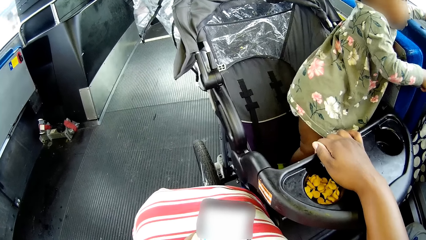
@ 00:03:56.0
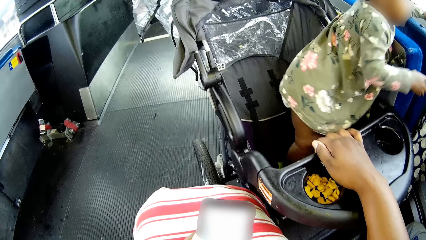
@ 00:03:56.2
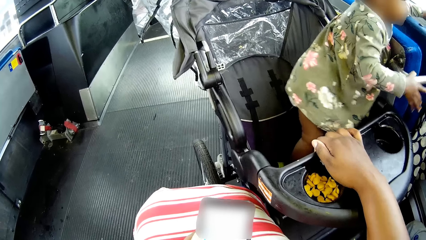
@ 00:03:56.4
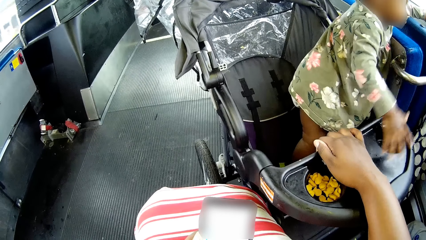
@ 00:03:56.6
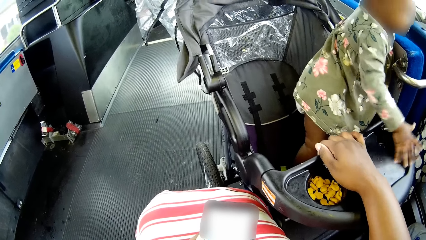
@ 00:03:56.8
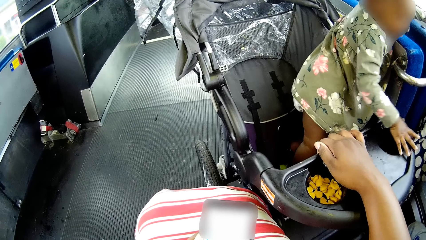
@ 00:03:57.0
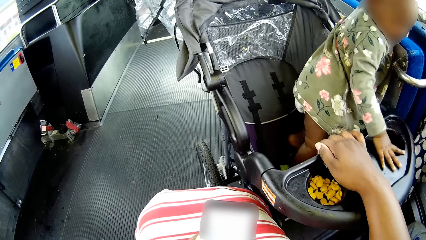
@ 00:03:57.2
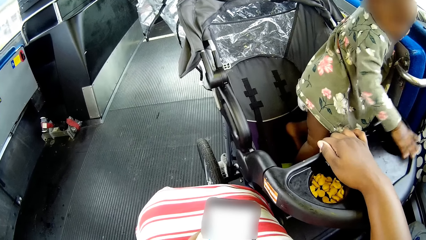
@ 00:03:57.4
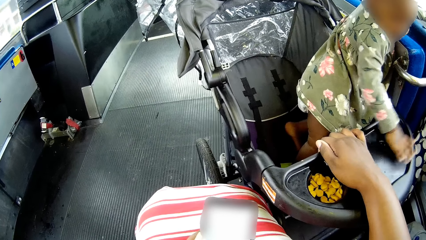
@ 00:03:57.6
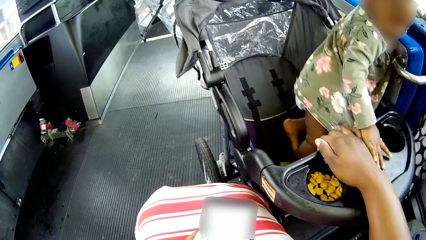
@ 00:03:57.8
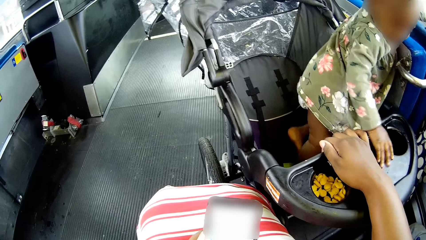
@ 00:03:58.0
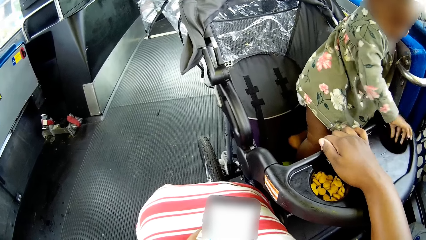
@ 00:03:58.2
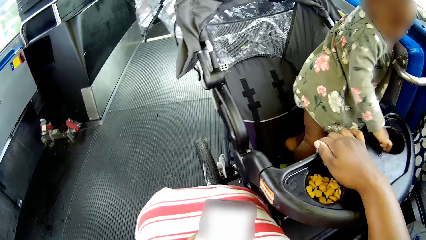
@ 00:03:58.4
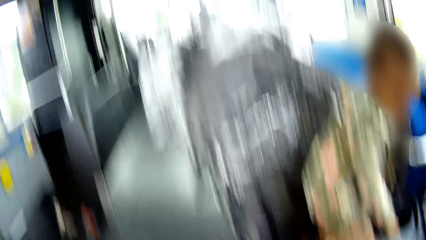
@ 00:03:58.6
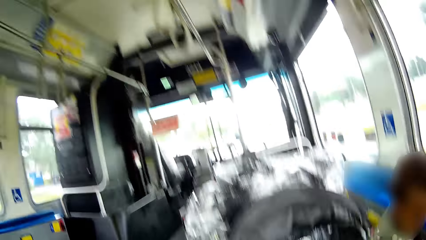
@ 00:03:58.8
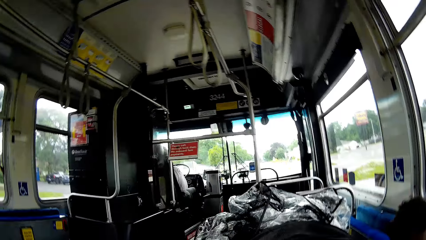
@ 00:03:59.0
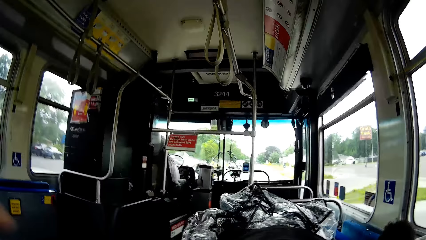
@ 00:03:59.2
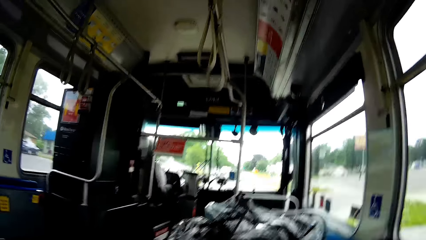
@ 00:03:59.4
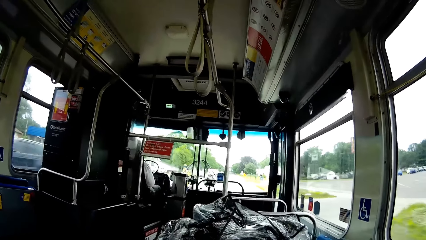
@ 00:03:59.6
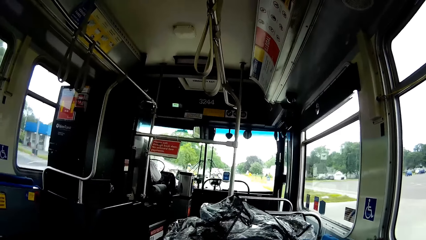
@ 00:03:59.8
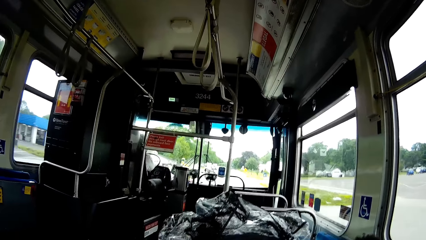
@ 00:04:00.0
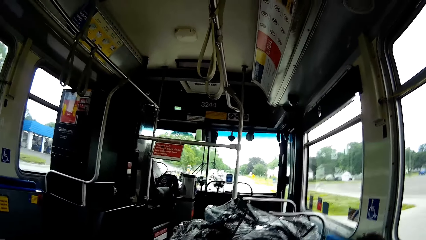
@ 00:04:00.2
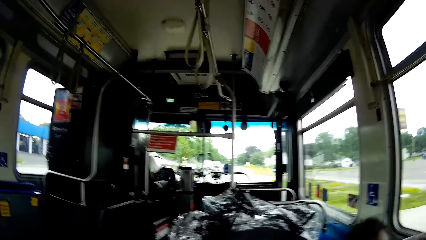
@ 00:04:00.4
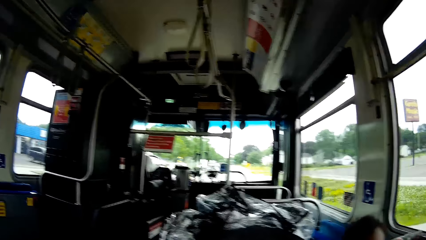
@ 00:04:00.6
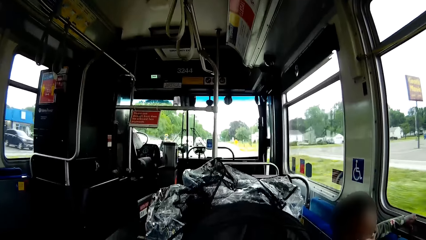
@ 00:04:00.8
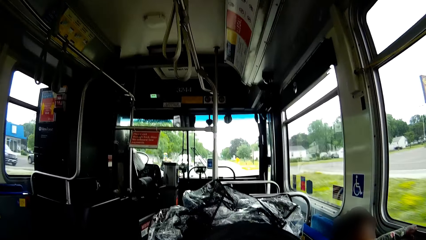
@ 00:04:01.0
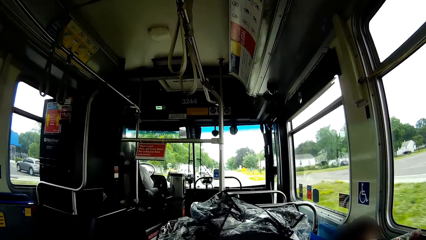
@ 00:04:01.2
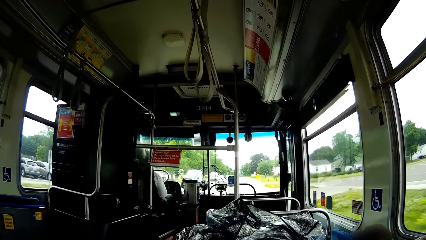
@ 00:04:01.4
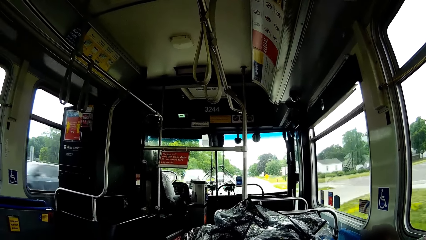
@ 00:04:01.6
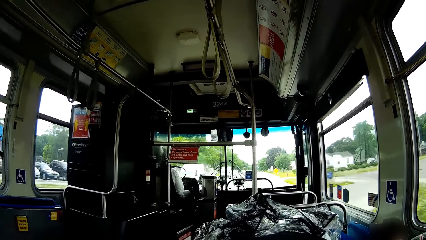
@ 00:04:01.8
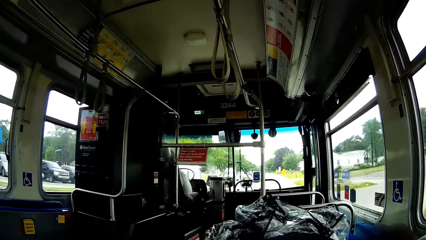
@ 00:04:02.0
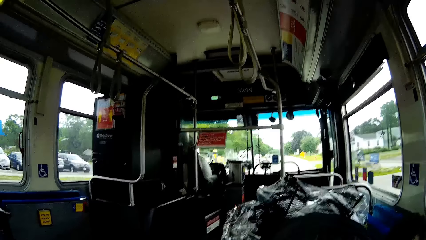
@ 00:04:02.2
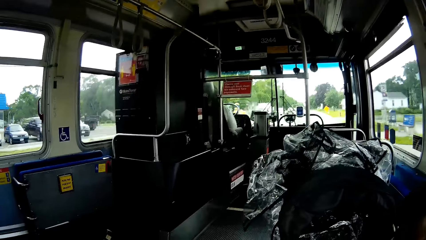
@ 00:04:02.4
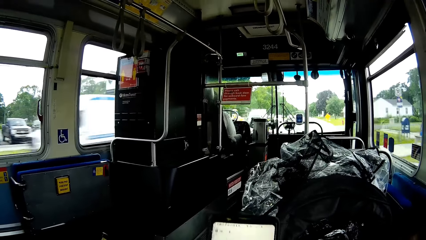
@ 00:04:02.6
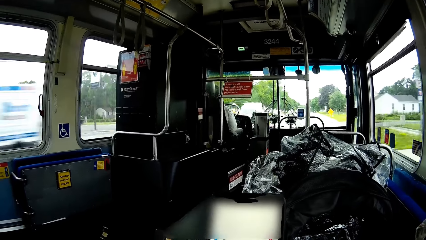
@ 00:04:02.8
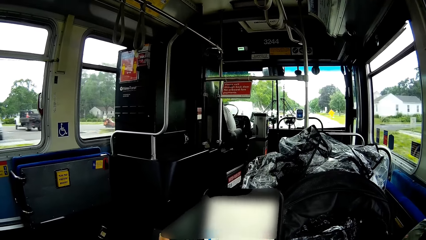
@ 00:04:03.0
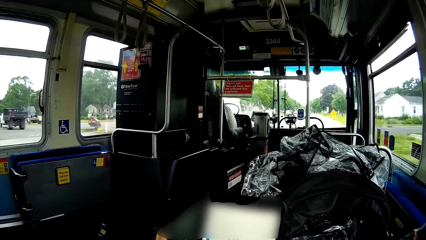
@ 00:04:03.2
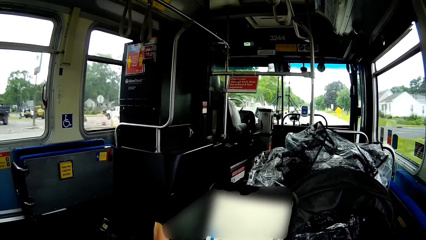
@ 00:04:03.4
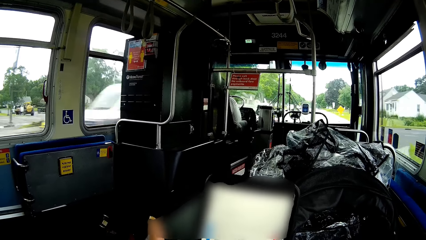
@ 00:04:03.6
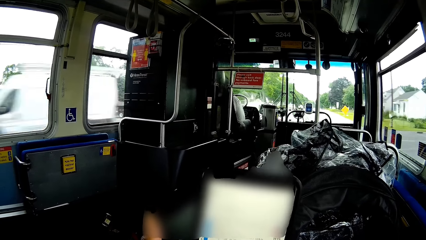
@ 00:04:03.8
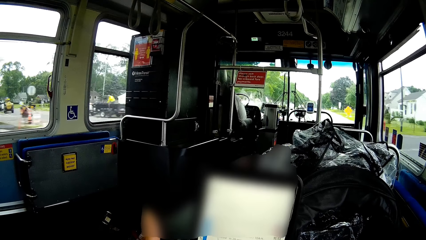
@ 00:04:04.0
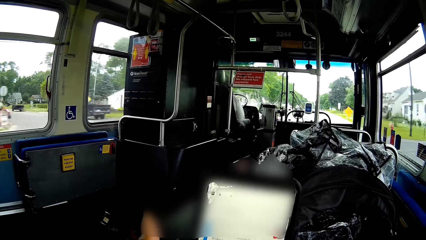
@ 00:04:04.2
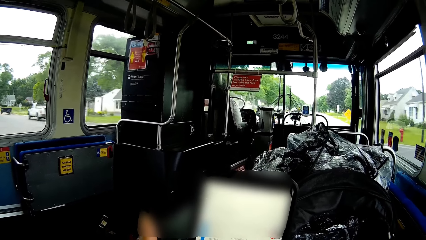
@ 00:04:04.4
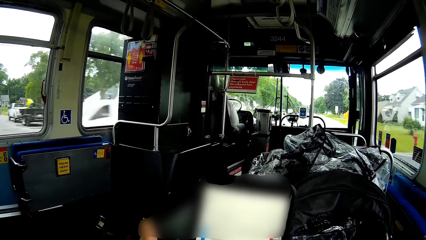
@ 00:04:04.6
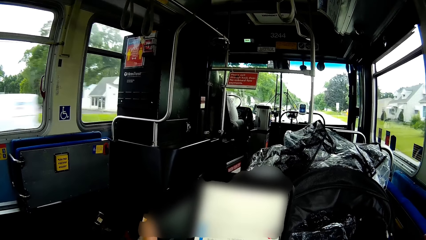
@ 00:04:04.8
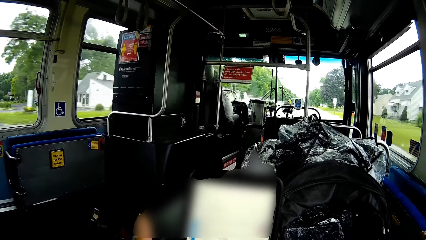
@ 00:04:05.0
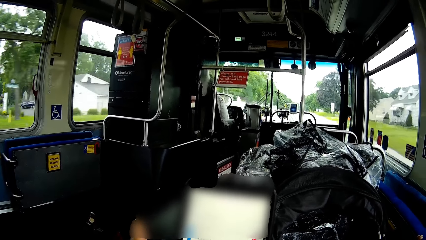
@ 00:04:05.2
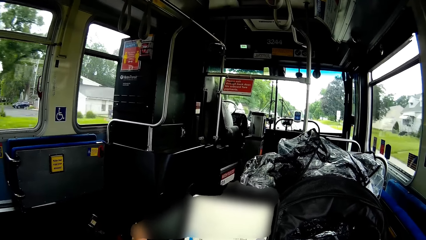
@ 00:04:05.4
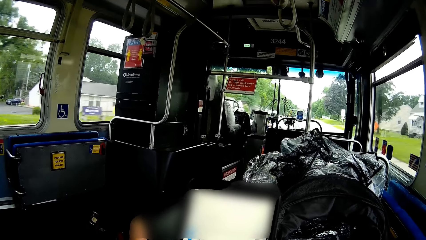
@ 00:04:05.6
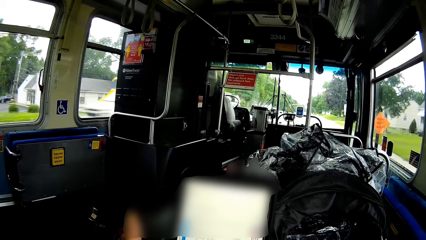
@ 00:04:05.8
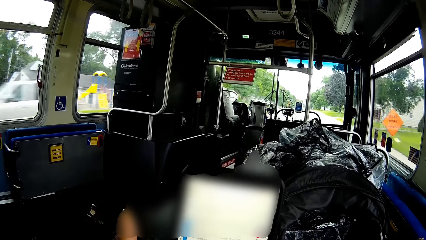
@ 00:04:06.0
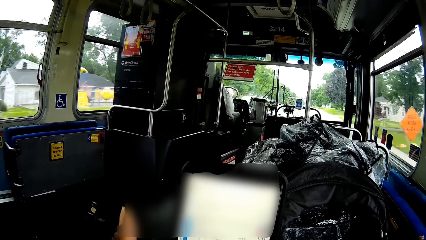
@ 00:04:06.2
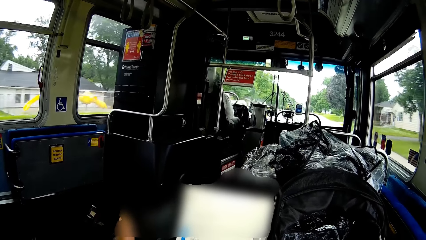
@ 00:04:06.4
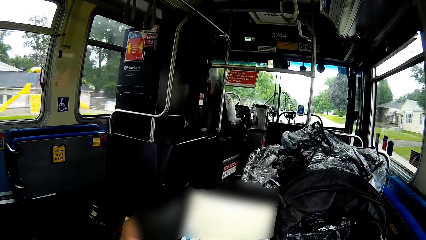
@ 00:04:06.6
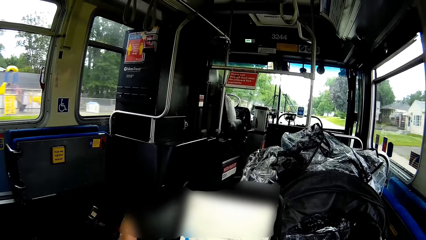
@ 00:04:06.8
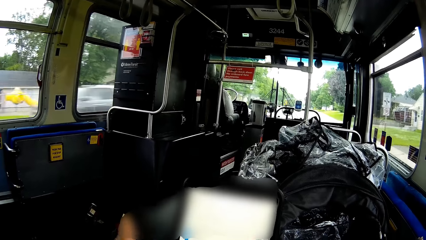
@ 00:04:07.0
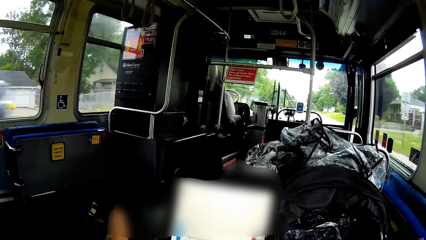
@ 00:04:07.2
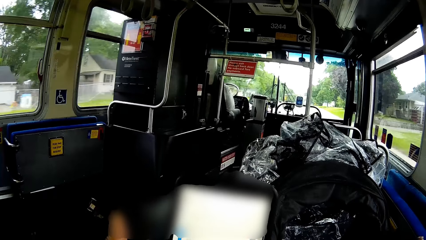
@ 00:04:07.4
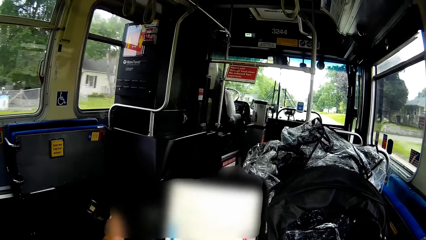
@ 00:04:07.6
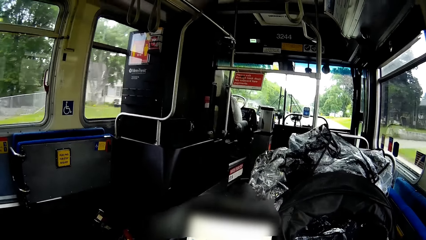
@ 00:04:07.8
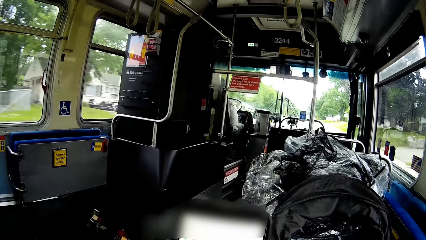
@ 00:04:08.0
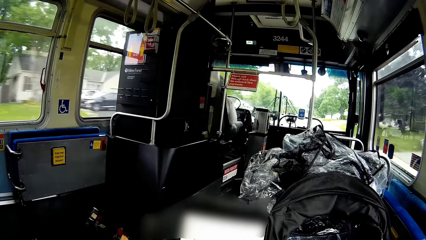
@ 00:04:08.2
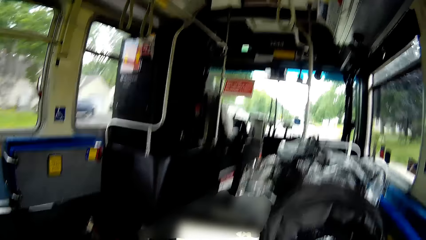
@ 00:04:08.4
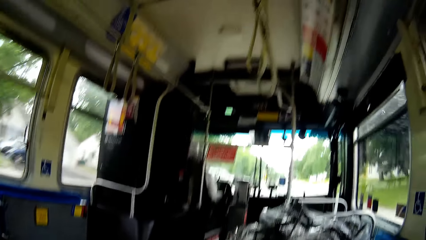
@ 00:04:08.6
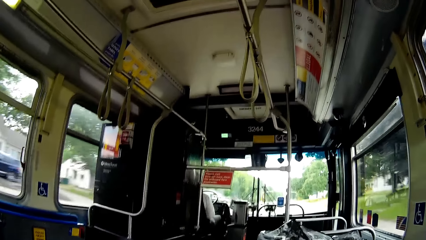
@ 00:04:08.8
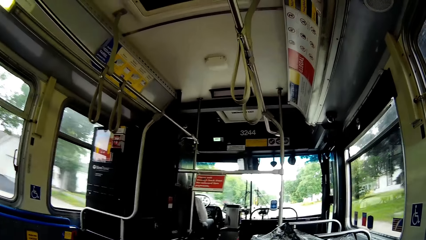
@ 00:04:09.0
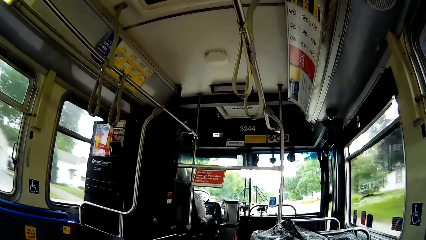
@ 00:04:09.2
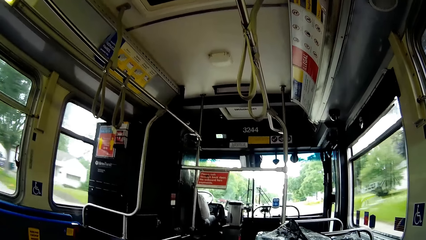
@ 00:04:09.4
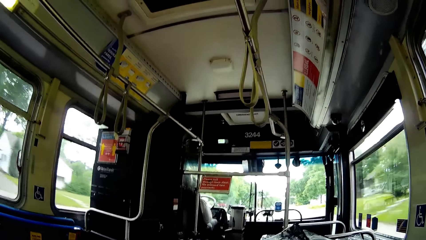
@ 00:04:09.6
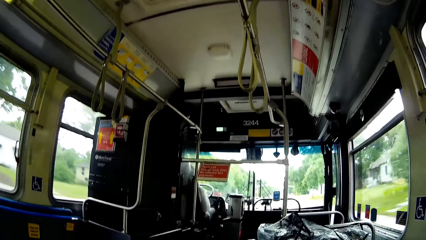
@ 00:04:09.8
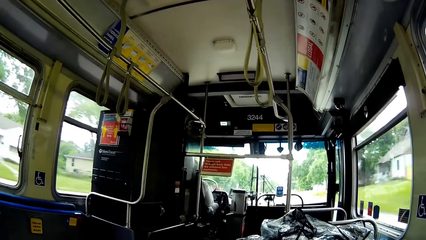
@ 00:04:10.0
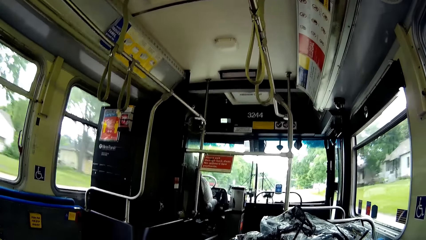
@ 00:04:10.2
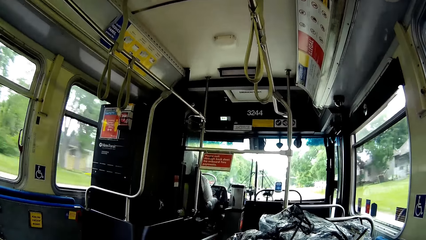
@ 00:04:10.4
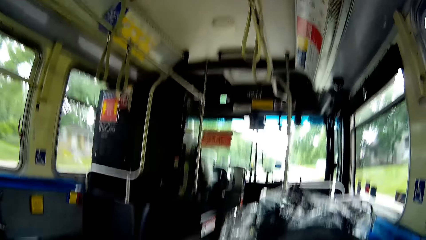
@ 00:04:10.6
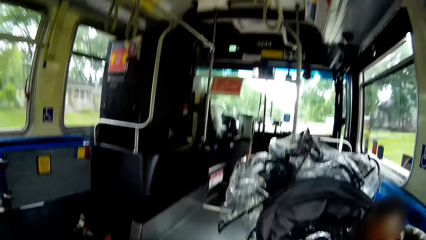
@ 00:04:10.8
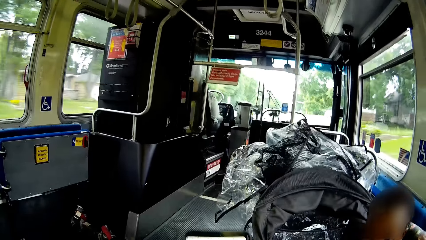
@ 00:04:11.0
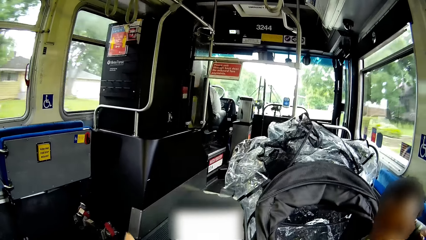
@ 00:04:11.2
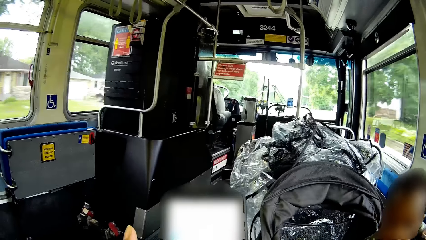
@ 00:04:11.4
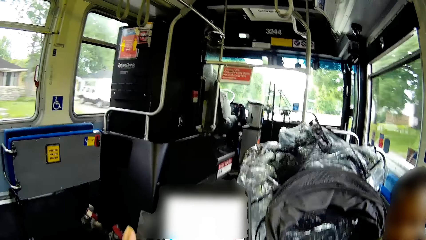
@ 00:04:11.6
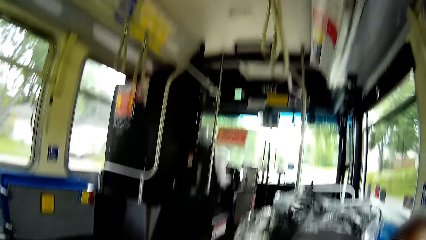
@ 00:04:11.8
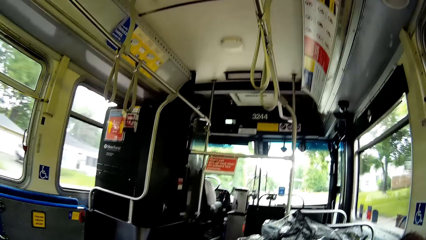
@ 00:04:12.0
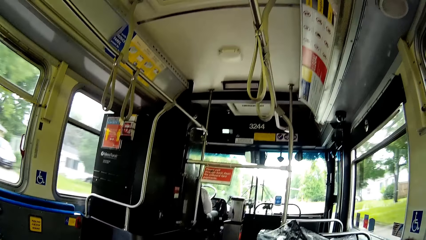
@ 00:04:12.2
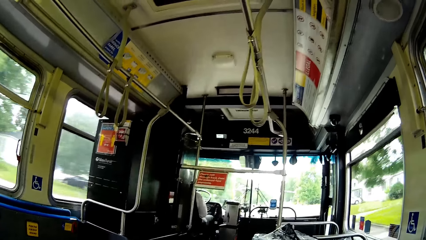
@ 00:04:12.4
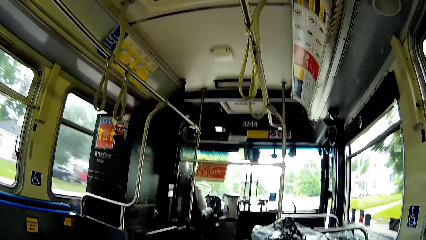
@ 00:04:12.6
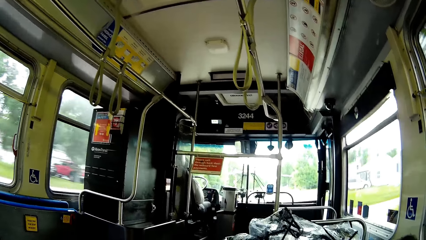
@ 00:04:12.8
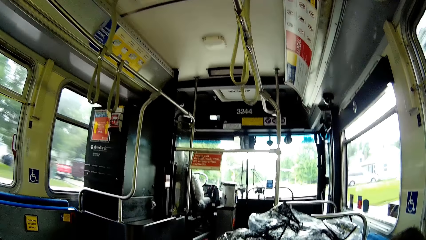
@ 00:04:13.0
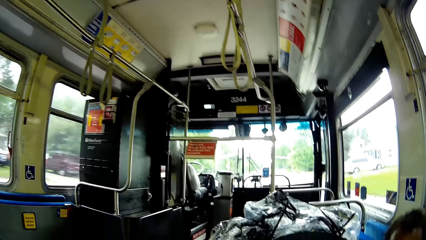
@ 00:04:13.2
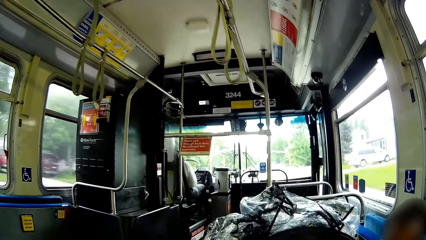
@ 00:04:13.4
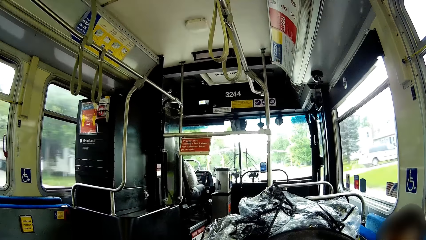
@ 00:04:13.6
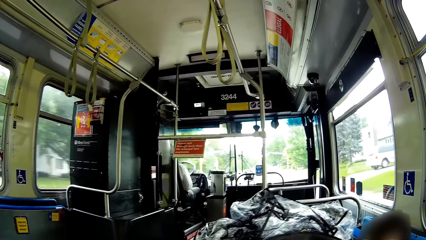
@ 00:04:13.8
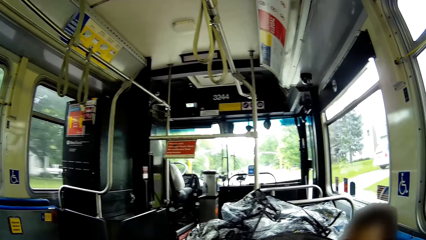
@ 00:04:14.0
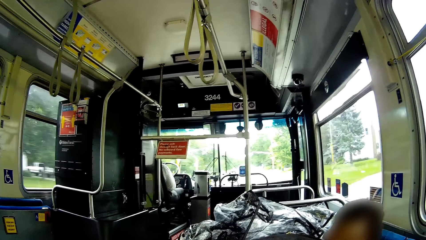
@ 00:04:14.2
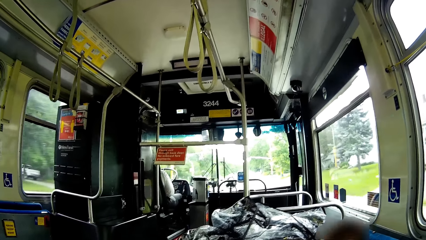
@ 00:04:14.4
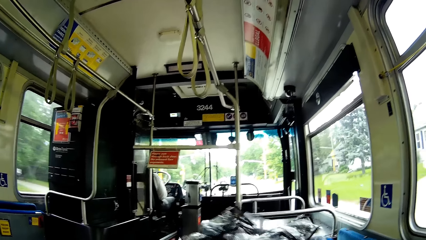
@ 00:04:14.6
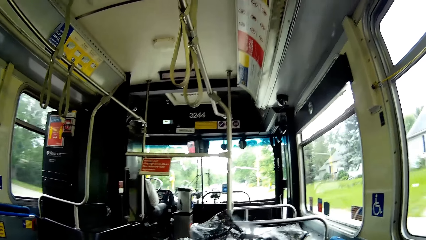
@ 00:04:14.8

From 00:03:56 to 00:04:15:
The baby places his right hand on the pushchair. The baby swipes his right hand on the pushchair. The camera wearer looks around. She lifts up the phone with her left hand. She uses the phone. She talks to a driver. She uses the phone. She looks around. The driver talks to the camera wearer.
